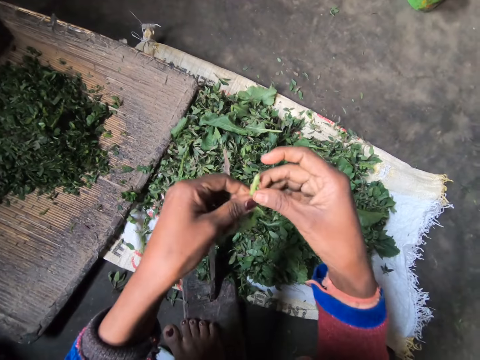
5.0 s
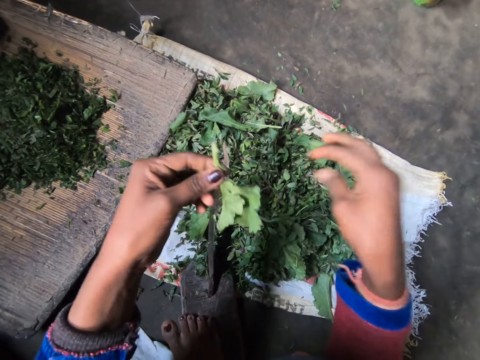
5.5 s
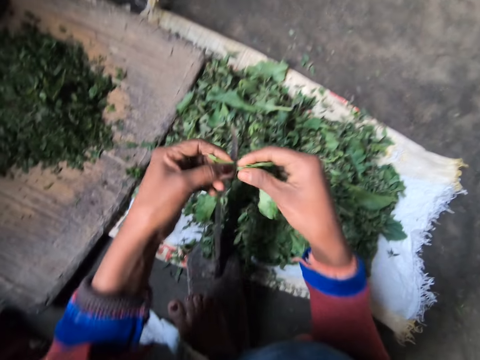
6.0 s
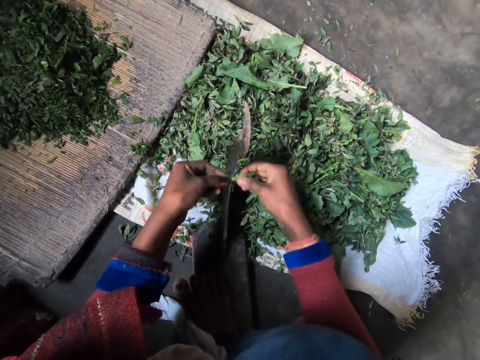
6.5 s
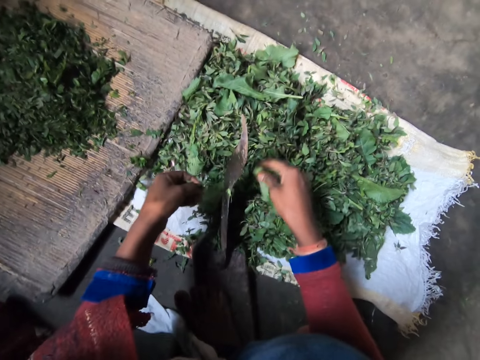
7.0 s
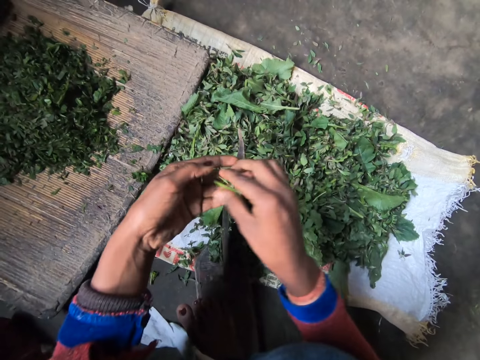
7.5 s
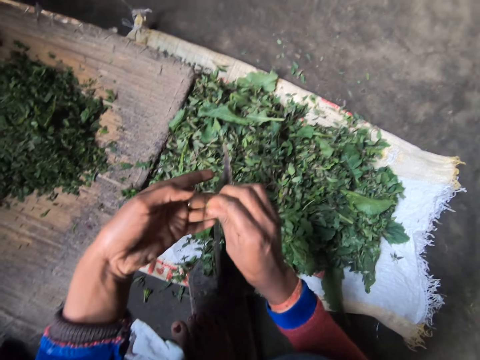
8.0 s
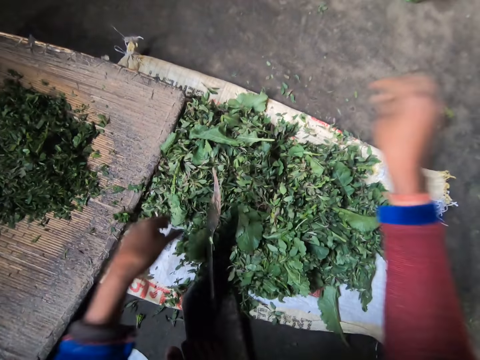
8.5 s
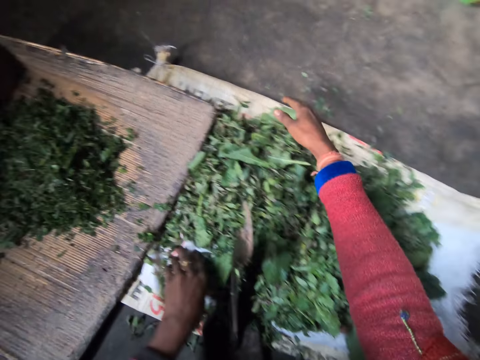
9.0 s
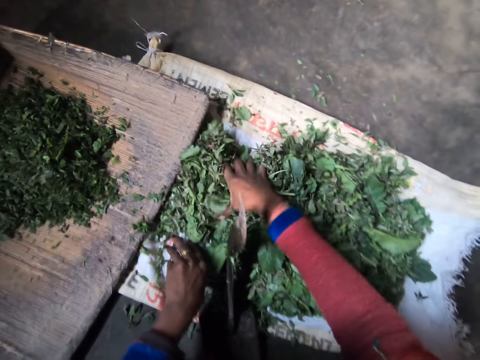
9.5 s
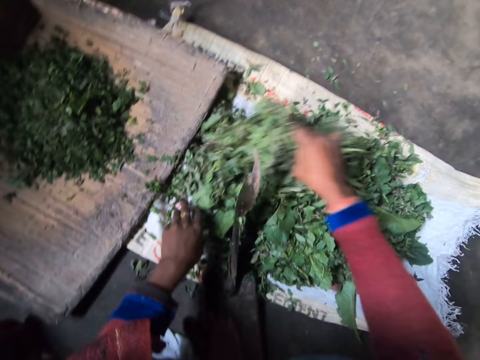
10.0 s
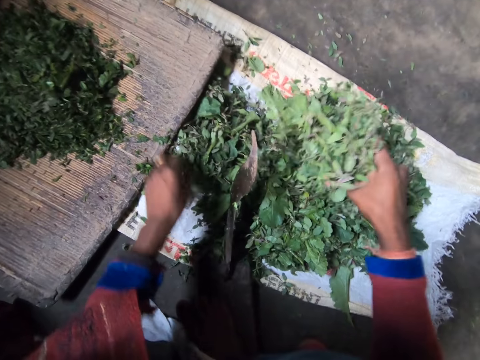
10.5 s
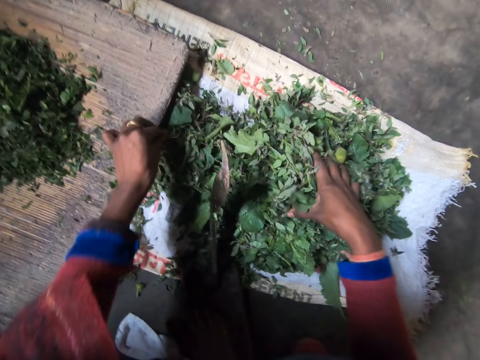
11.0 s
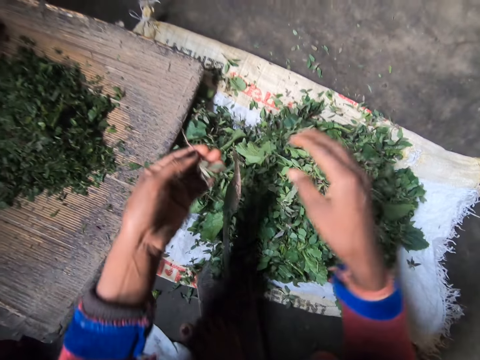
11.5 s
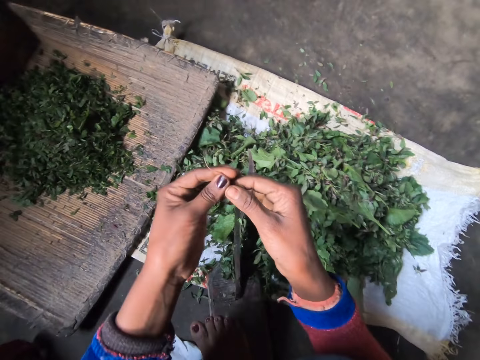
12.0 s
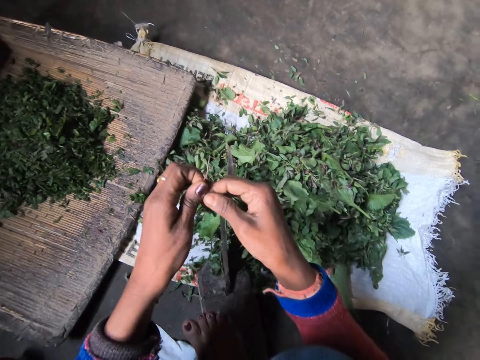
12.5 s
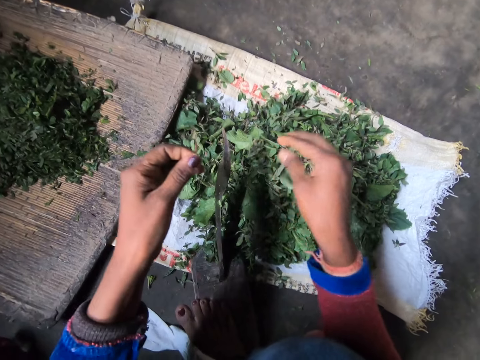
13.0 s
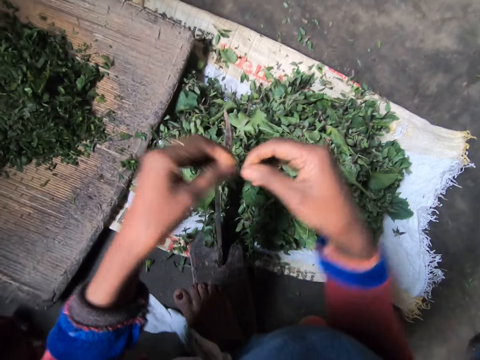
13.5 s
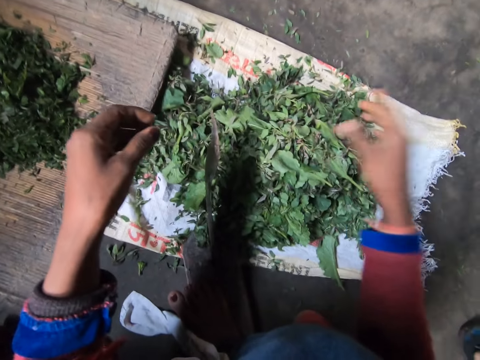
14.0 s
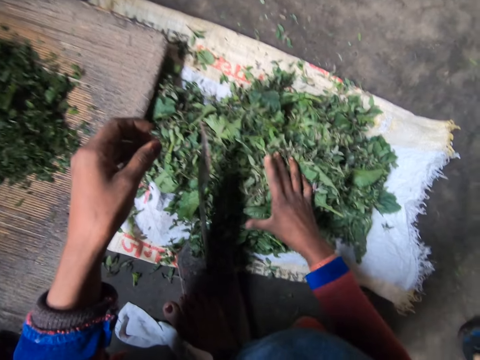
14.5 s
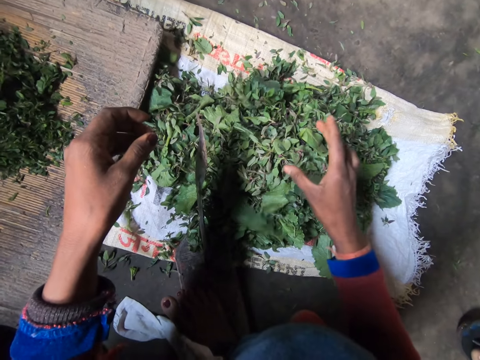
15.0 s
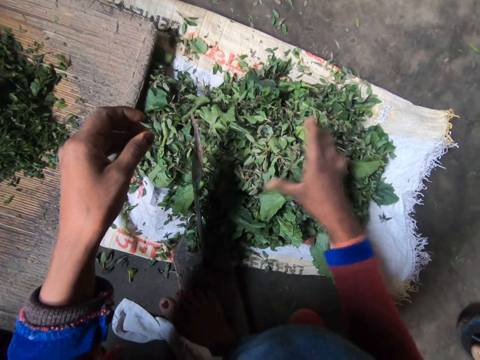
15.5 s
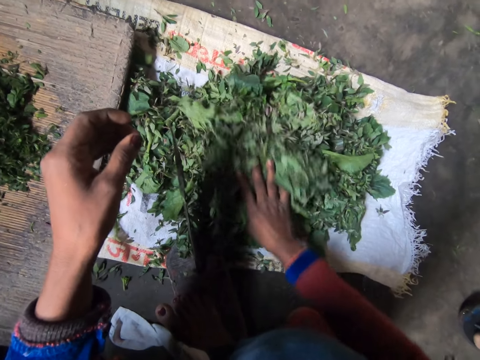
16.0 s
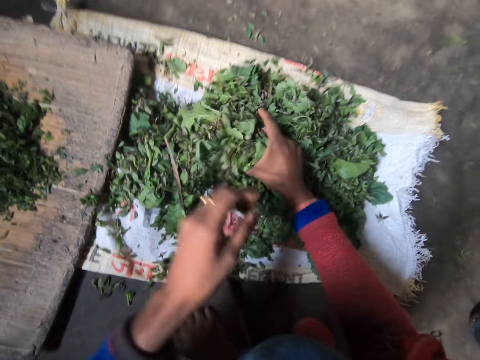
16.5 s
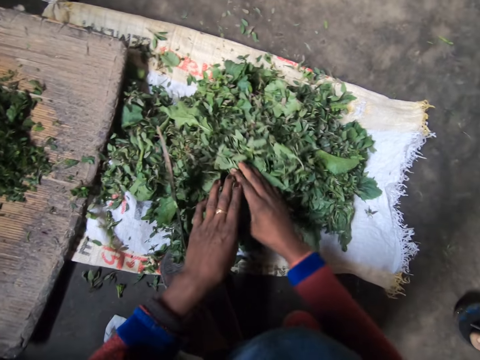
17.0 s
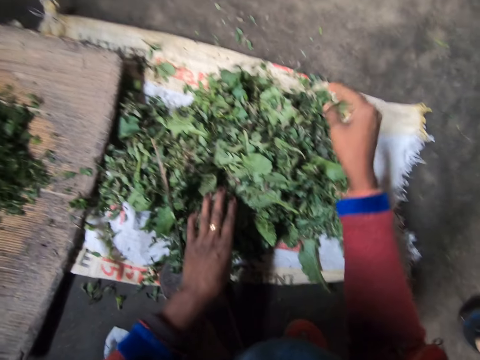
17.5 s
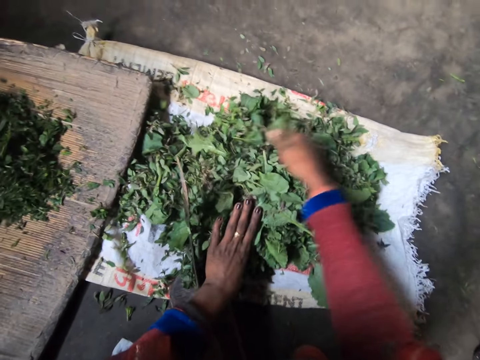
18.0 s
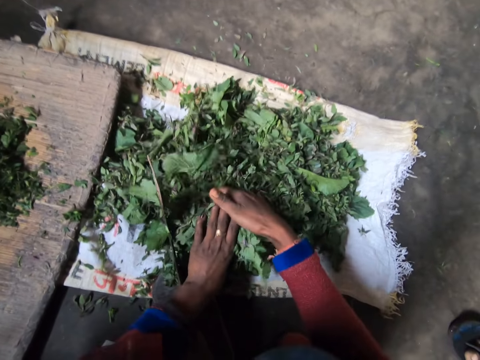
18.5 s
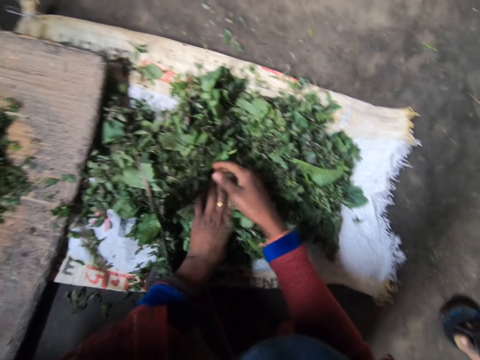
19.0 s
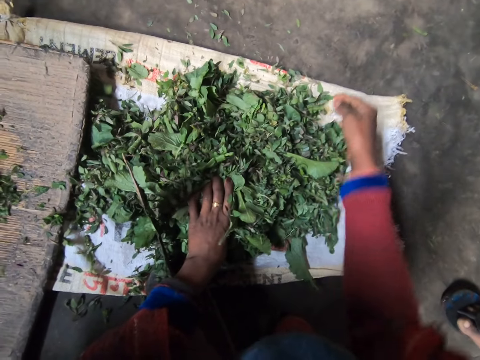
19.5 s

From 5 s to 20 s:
The camera wearer cuts off the stalk from the leaf. They throw the stalks away. They pack the leaves. They pick a small plant. They remove the stem from the plant. They throw away the stem. They pack the leaves on the sack.

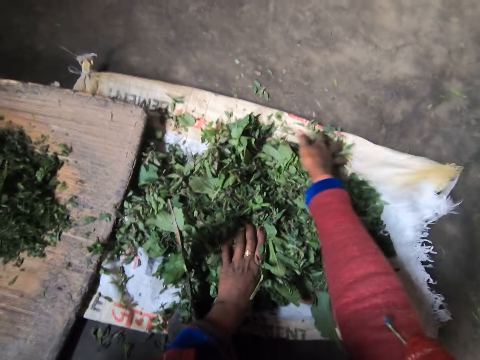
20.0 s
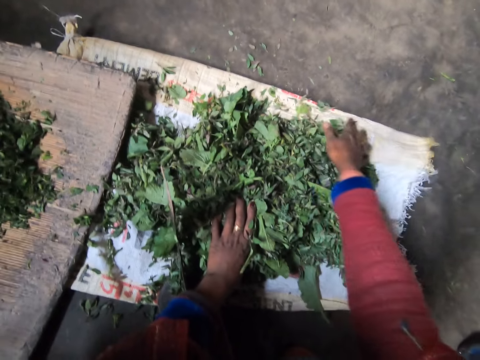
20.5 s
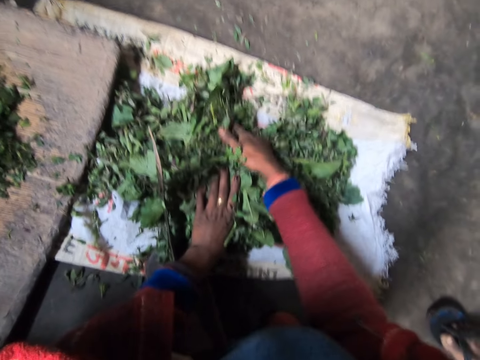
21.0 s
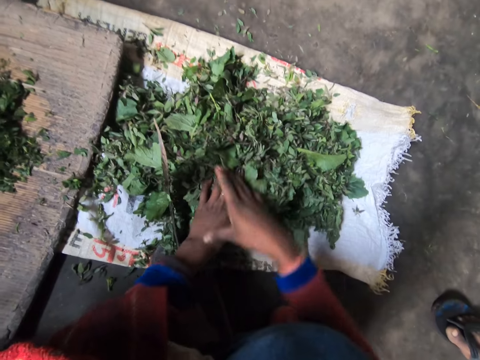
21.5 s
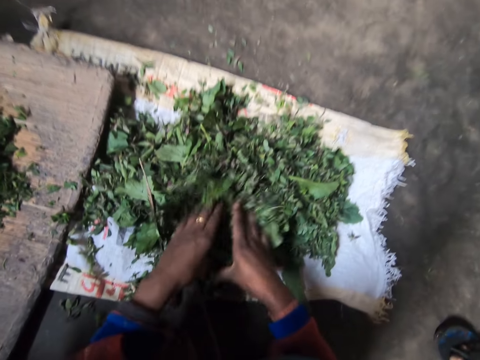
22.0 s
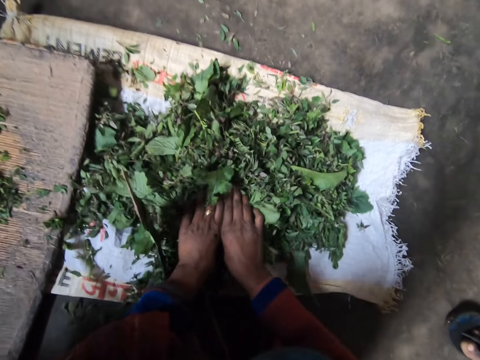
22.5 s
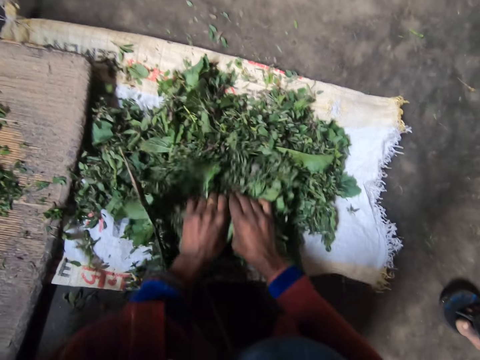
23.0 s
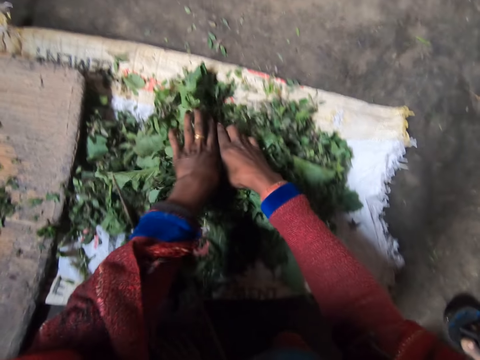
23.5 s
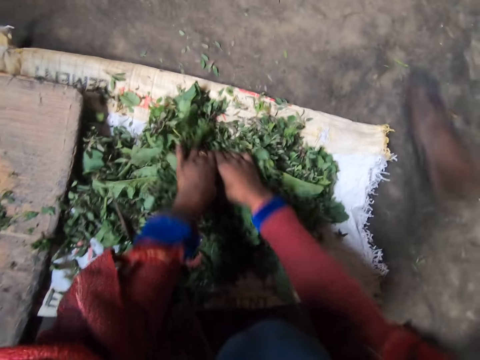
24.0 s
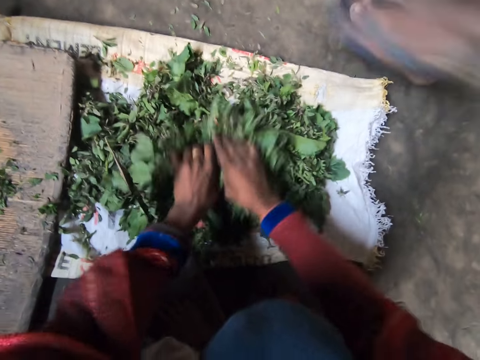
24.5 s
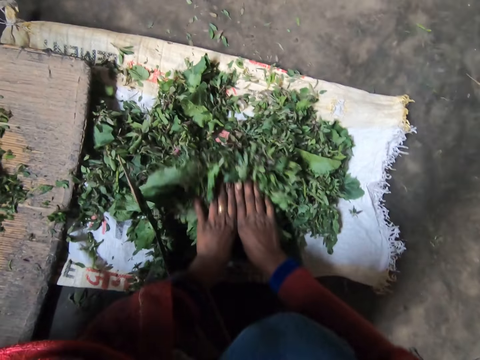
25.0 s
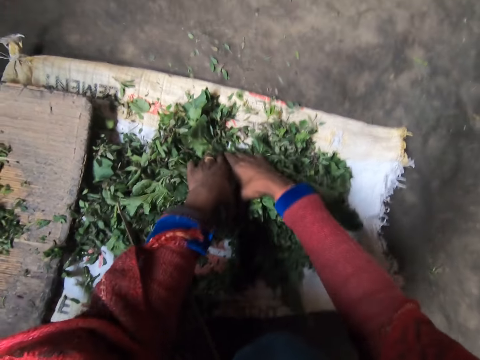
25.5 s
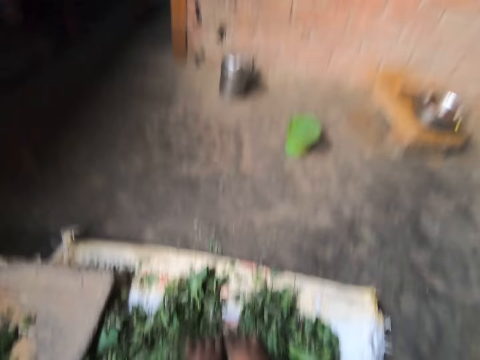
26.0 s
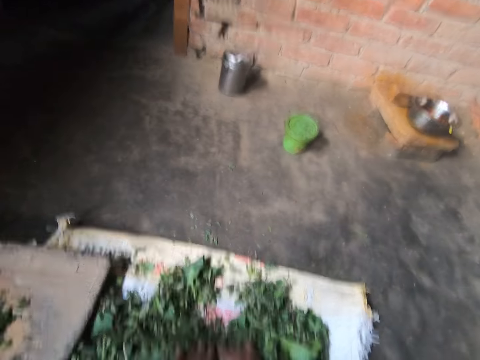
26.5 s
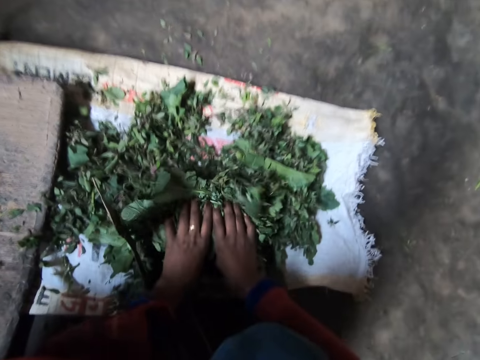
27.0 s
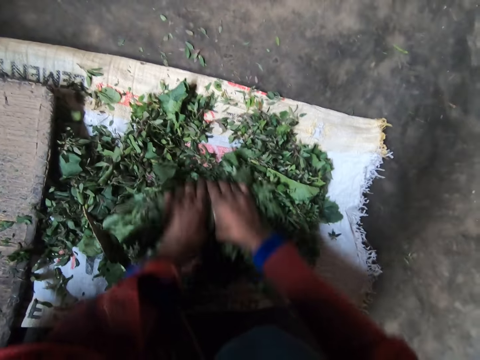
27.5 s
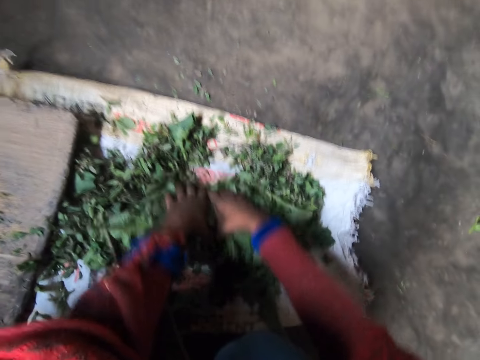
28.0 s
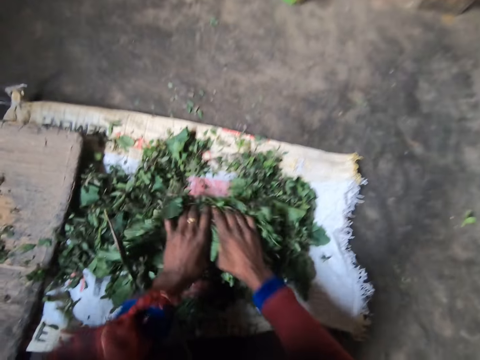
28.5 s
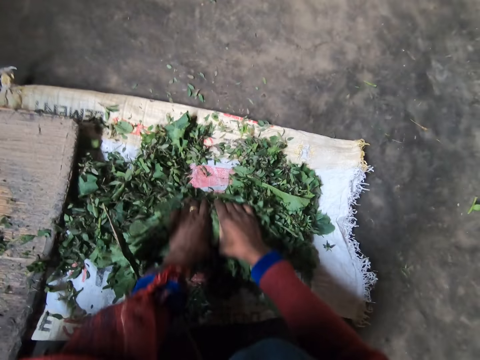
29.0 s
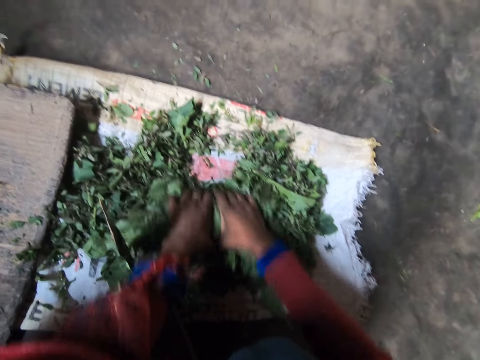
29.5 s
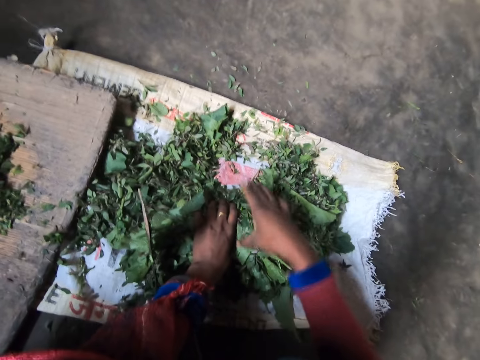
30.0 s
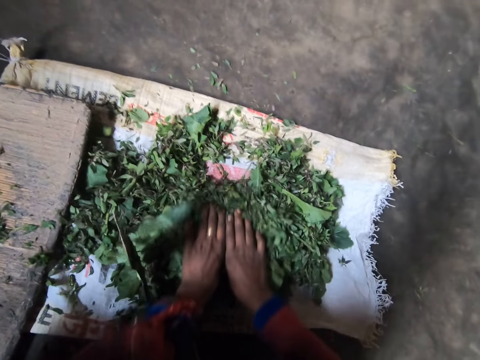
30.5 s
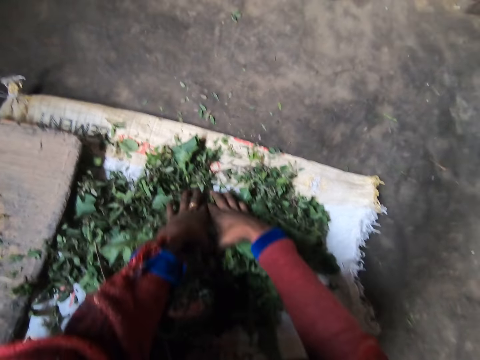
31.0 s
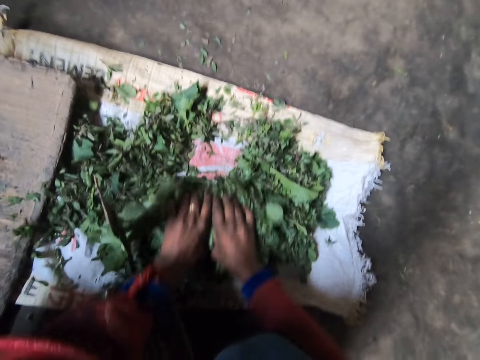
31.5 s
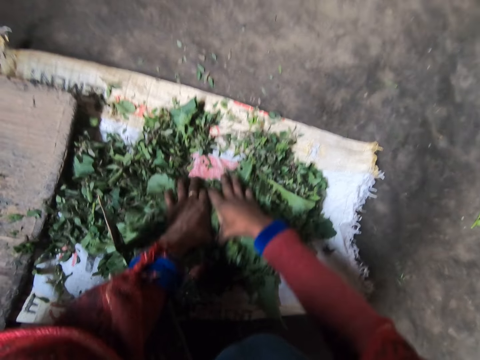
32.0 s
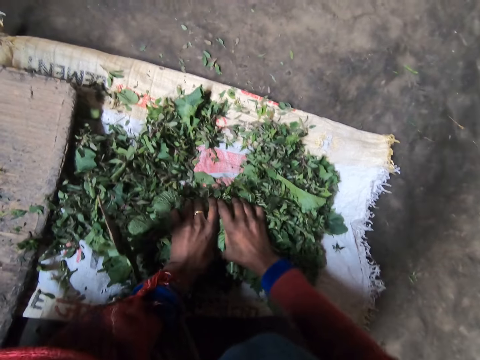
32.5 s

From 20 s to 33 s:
The camera wearer holds greens together. A man passes by the camera wearer.
